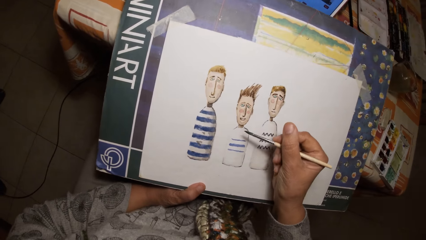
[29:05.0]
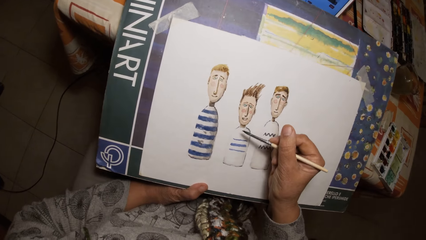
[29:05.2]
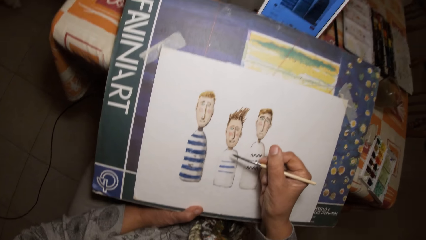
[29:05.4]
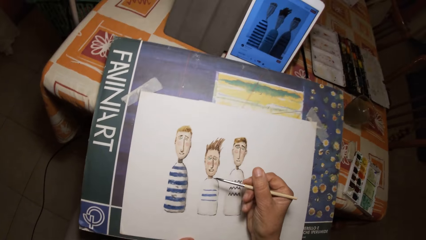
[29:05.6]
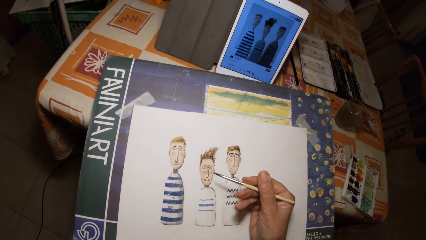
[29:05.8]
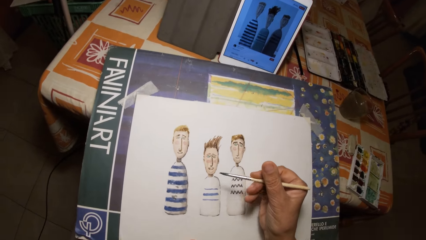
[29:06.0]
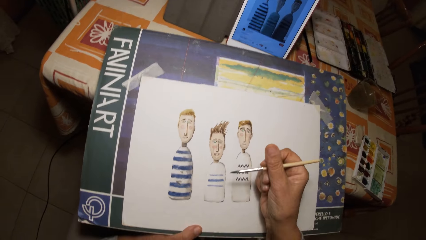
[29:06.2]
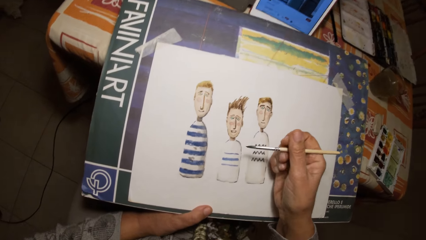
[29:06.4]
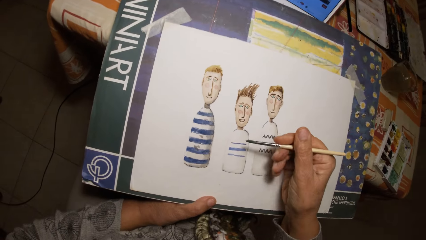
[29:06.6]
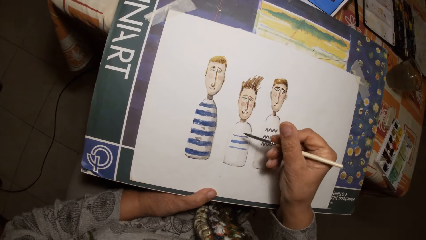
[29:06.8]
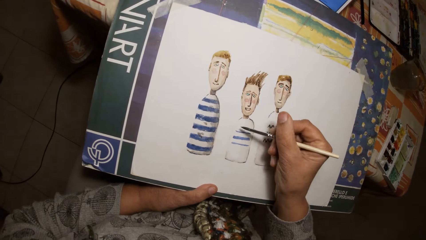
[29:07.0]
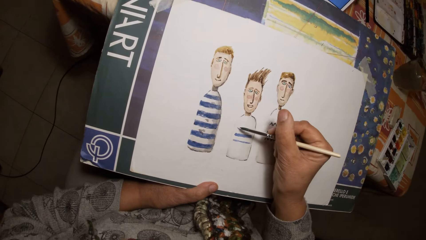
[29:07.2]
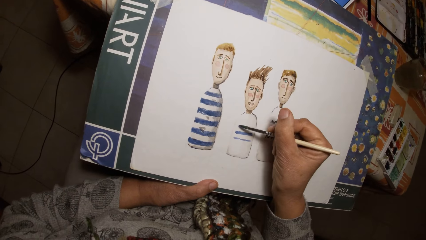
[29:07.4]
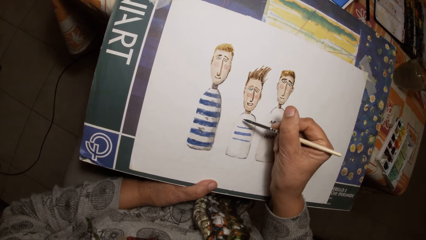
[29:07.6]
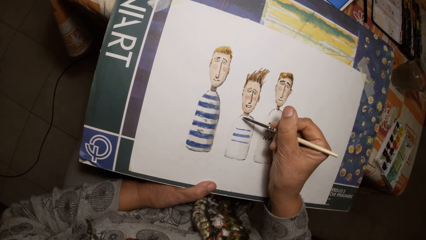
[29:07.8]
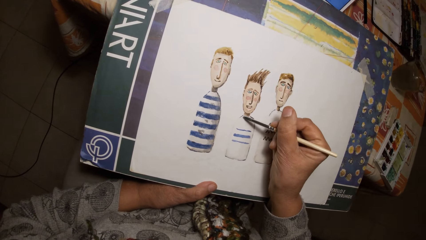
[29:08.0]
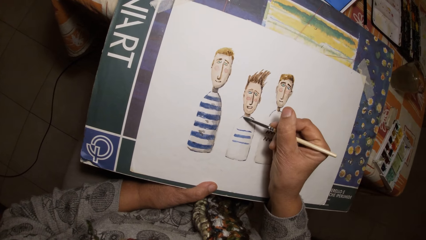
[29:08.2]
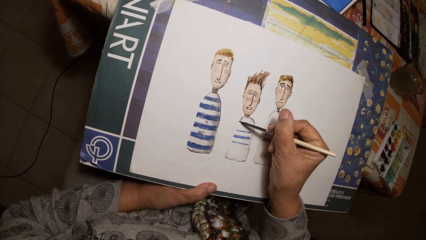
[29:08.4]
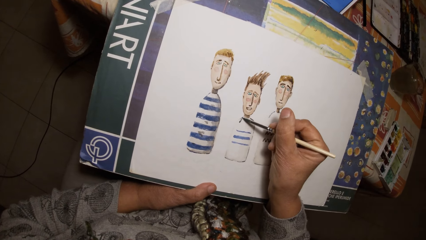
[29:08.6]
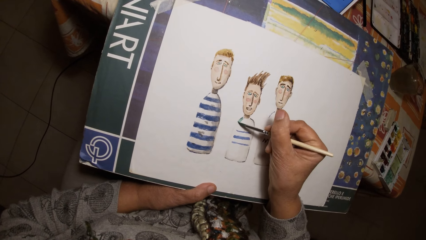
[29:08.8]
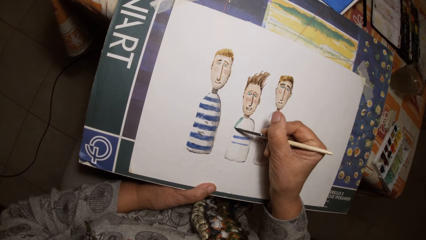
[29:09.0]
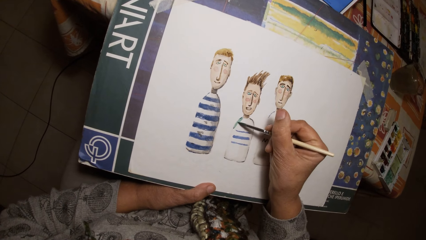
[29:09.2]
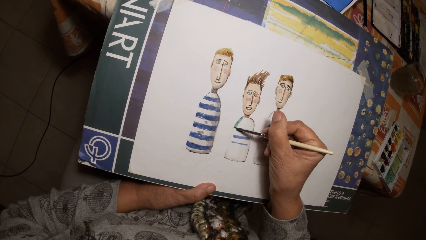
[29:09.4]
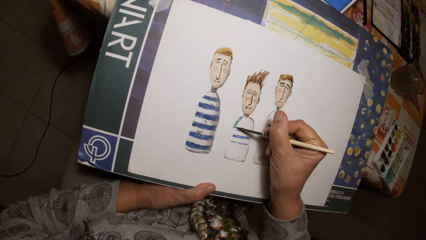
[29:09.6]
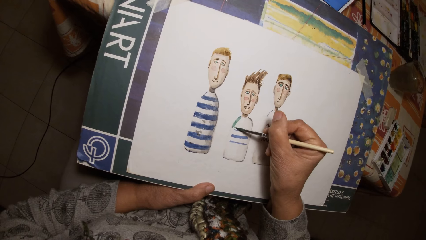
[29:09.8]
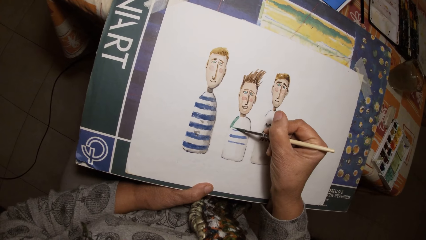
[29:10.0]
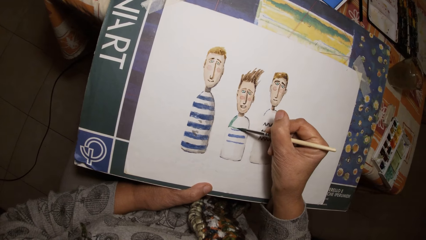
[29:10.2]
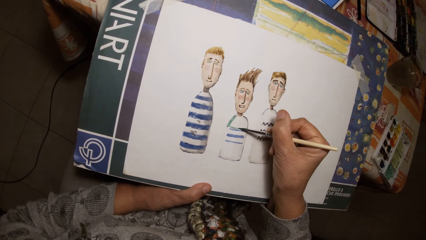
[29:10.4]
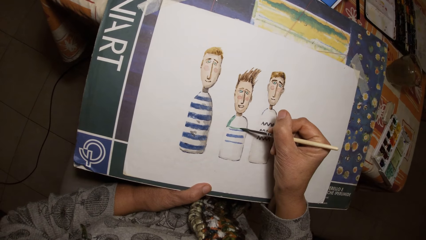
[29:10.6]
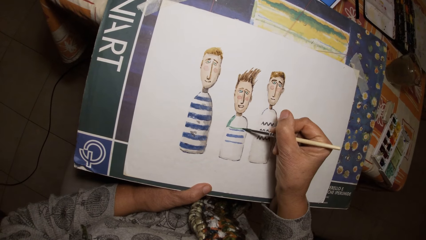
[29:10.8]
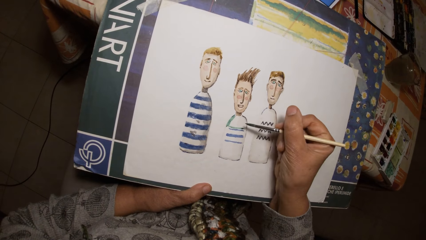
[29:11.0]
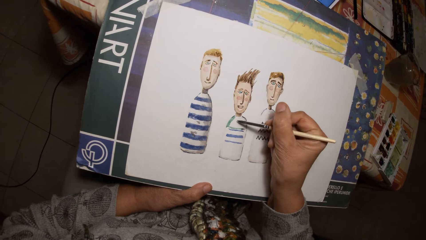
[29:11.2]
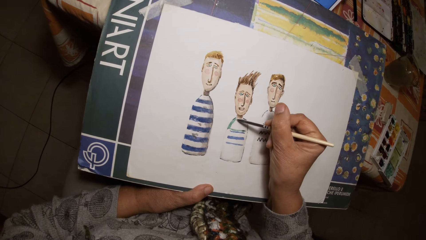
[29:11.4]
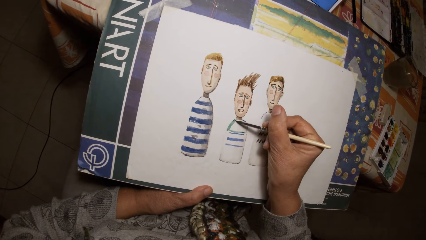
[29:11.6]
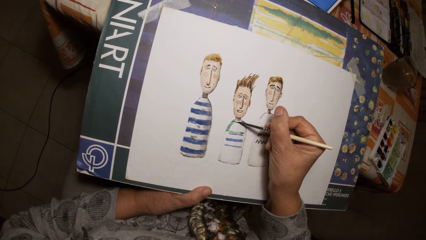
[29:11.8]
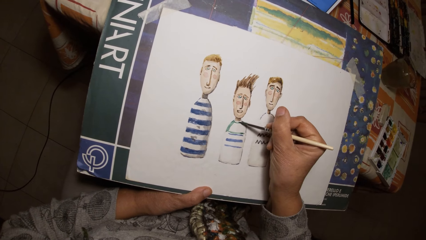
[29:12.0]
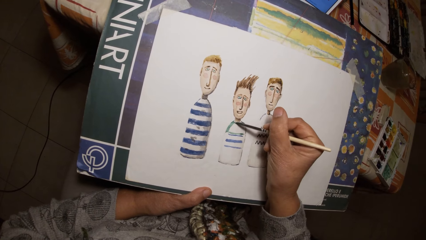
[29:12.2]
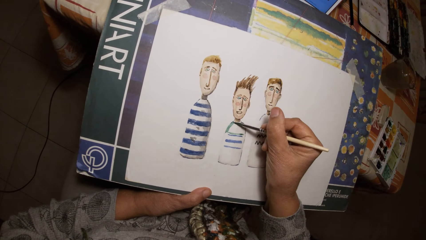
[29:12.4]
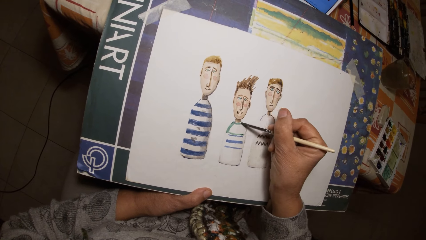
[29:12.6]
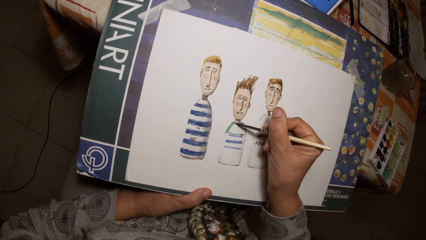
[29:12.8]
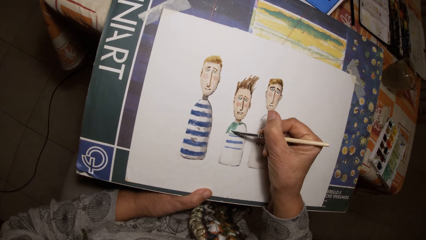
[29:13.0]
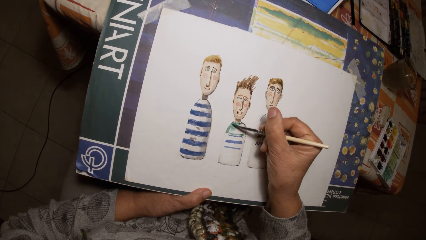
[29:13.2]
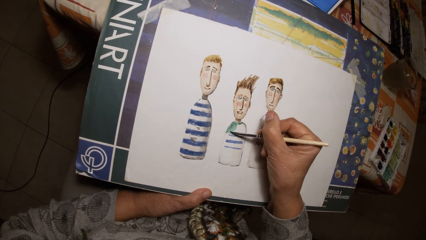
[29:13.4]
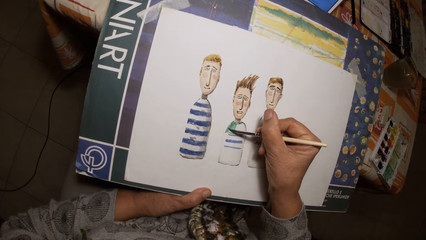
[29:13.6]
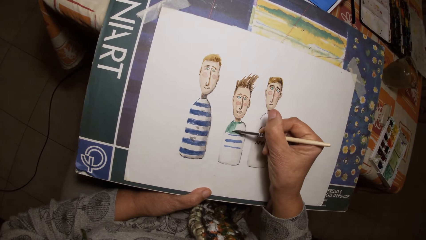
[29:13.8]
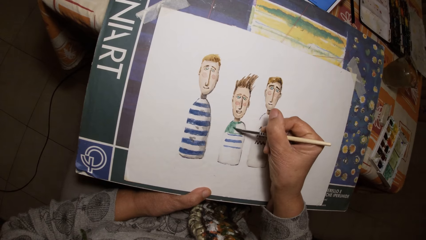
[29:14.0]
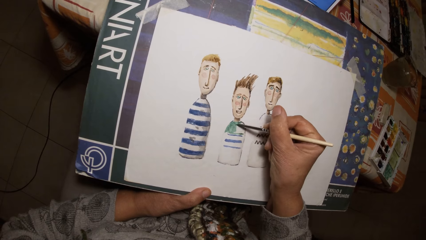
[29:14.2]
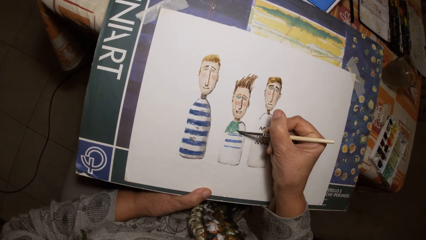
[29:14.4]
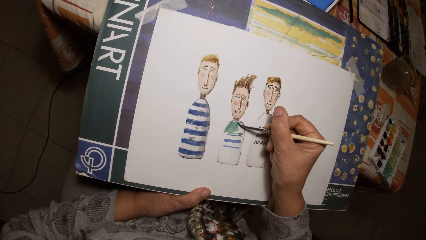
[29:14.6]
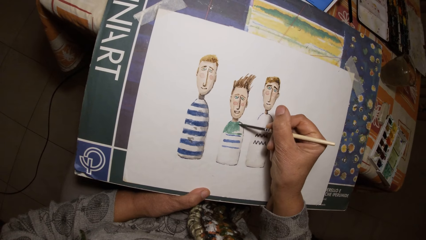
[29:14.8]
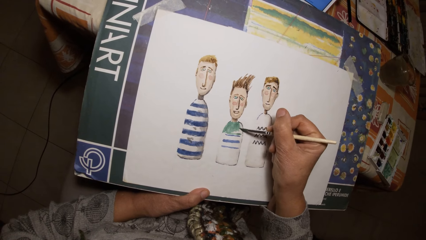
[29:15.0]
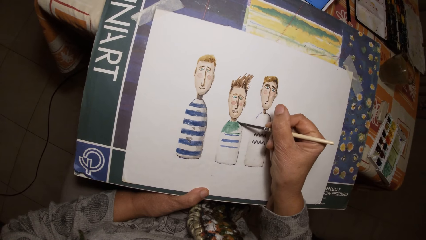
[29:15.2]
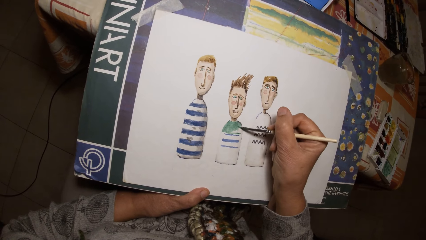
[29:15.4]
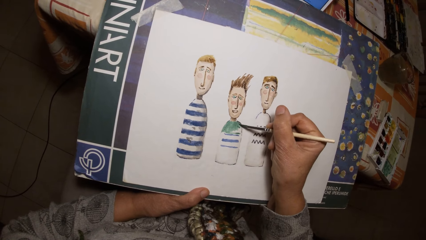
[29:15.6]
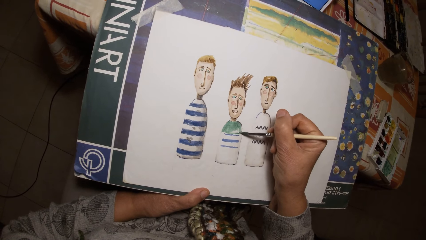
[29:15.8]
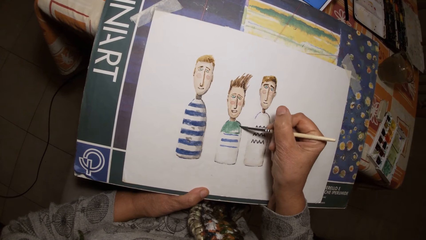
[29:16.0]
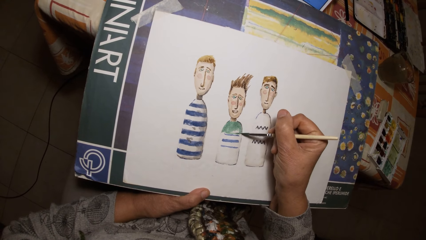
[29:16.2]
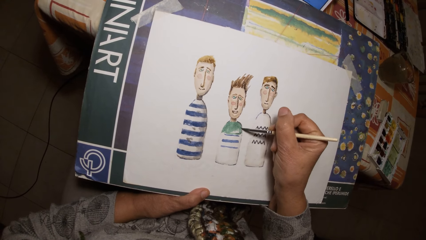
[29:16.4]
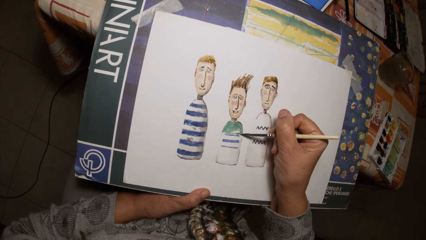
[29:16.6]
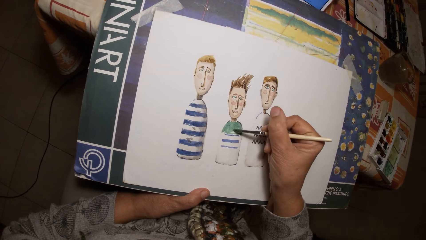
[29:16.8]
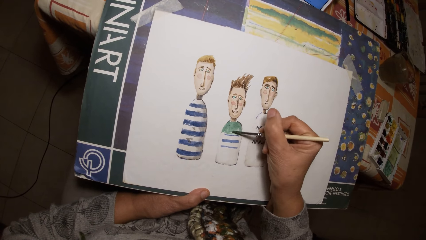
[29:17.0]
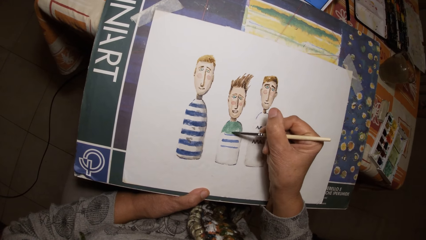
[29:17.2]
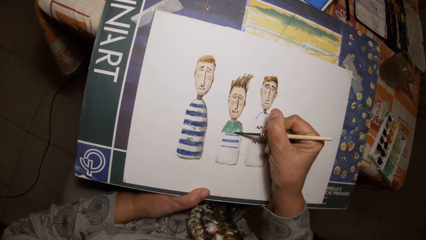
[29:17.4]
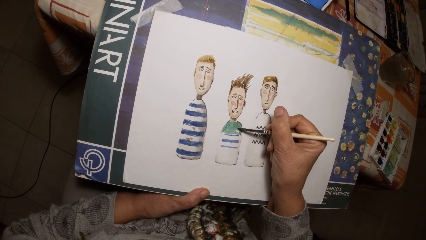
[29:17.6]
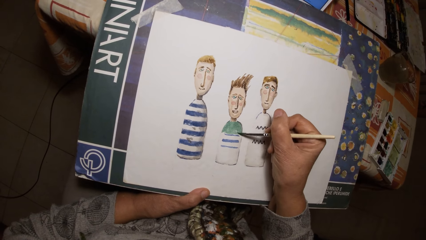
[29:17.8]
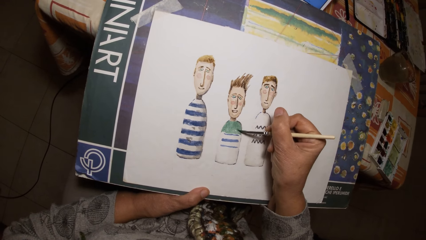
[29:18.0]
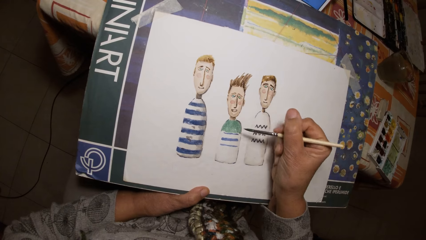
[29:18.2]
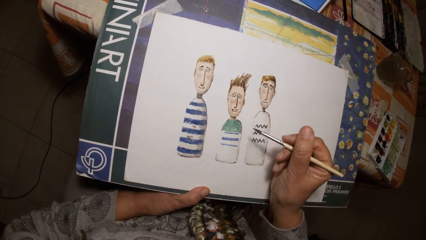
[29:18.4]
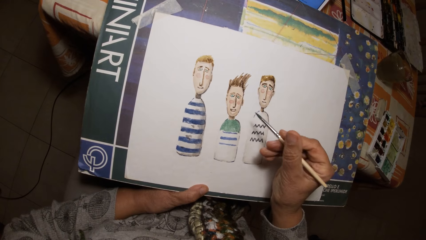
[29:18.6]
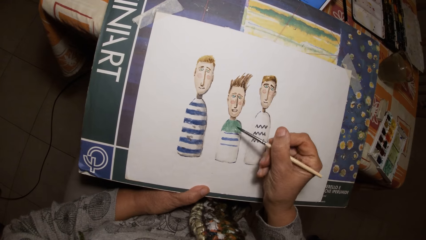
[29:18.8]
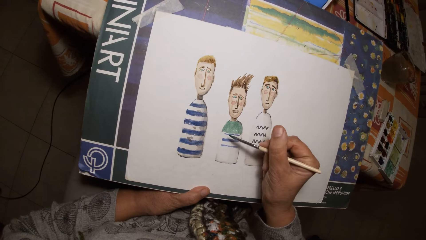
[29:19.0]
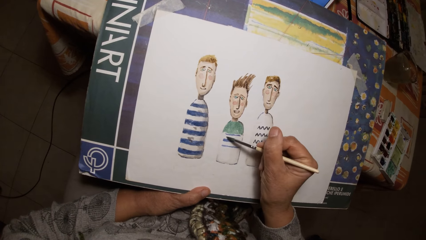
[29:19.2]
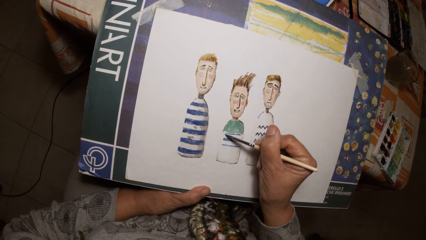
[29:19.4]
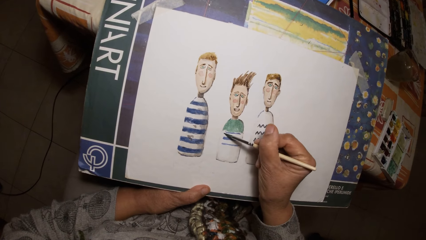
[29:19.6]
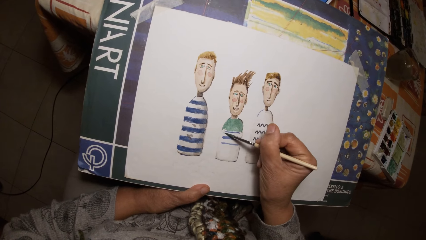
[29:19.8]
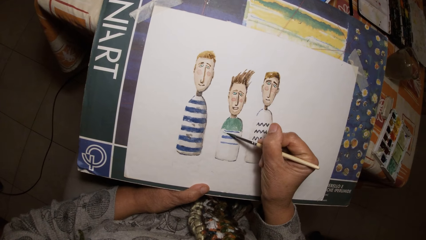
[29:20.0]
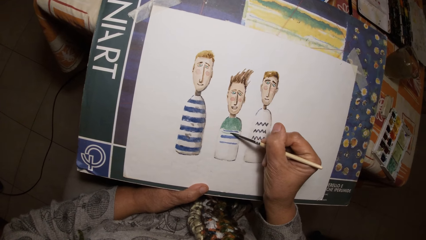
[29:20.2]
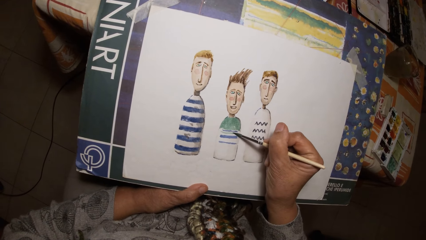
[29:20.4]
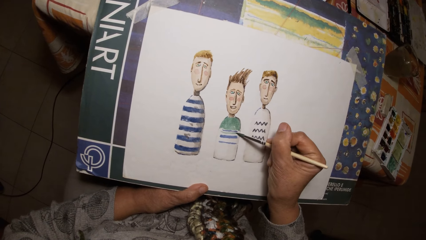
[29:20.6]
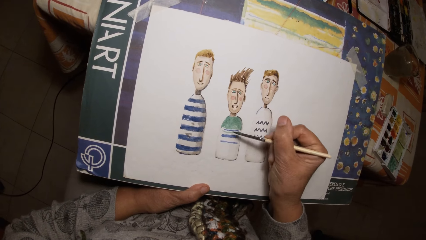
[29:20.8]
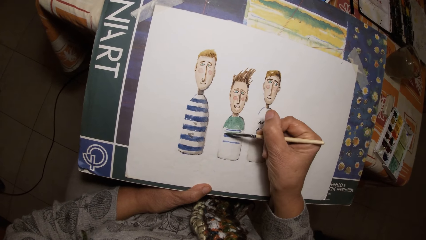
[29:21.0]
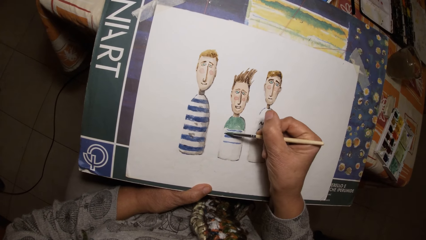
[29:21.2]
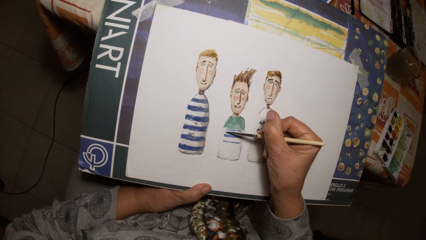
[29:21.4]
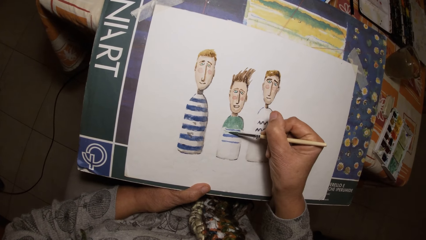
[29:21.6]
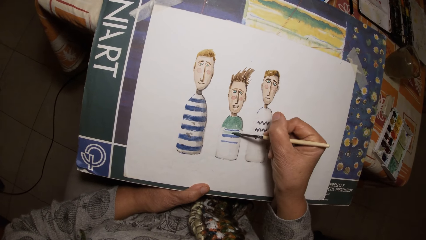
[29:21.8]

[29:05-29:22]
The camera wearer paints on the paper with the brush in his right hand.
